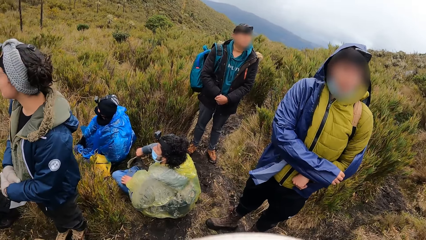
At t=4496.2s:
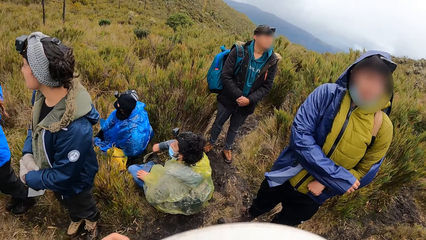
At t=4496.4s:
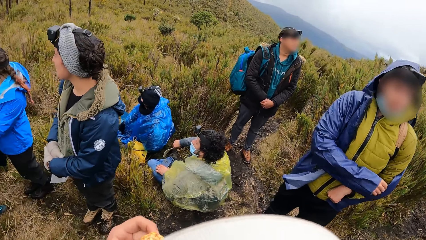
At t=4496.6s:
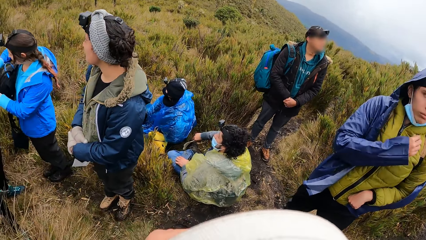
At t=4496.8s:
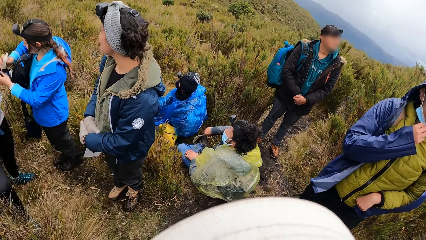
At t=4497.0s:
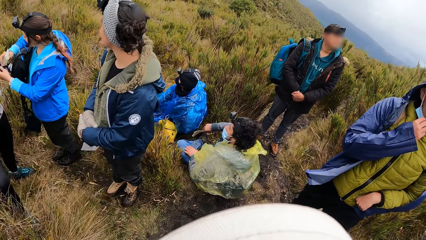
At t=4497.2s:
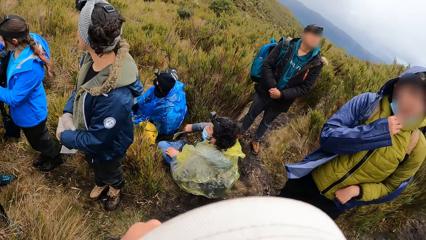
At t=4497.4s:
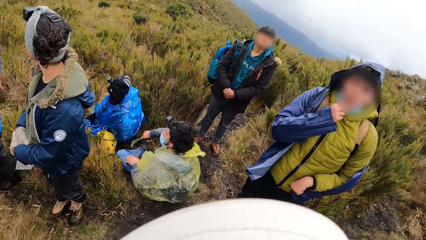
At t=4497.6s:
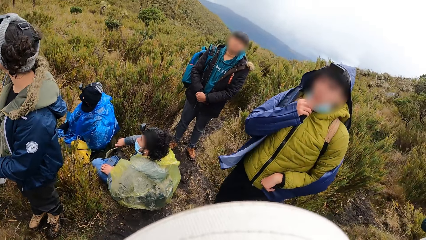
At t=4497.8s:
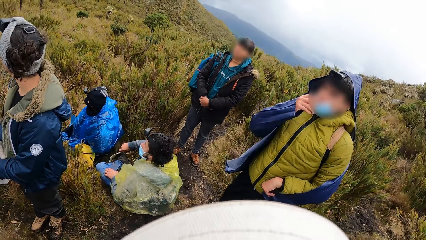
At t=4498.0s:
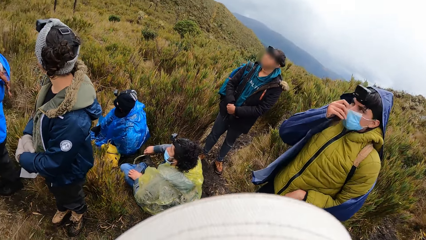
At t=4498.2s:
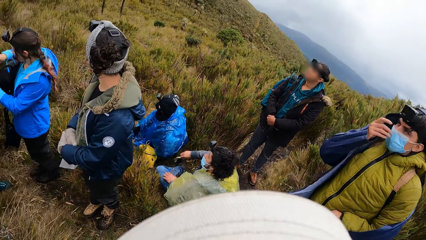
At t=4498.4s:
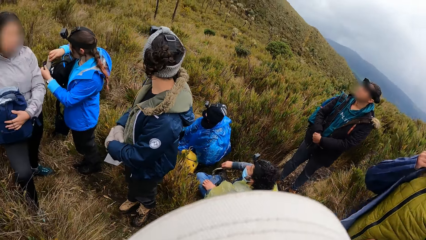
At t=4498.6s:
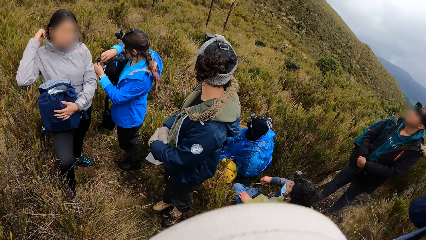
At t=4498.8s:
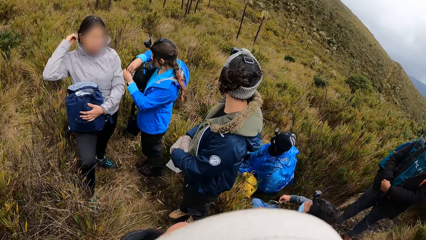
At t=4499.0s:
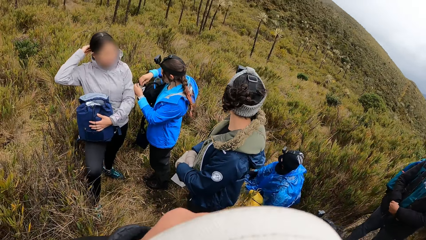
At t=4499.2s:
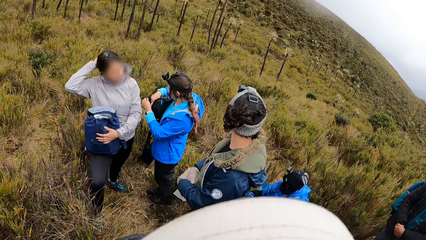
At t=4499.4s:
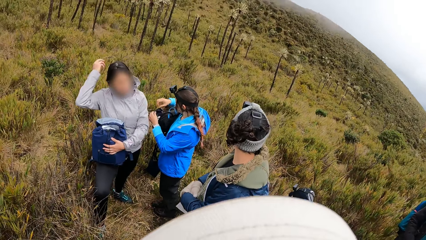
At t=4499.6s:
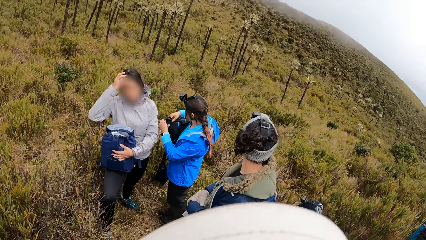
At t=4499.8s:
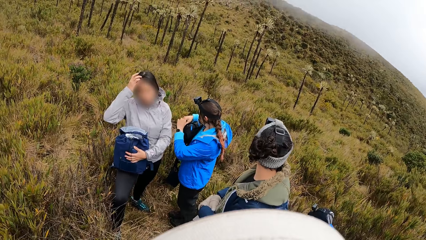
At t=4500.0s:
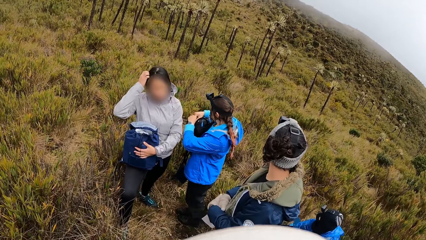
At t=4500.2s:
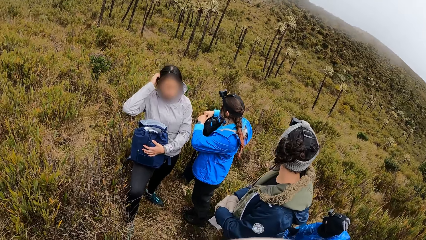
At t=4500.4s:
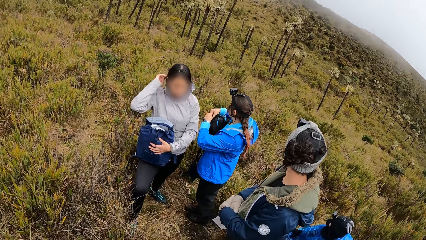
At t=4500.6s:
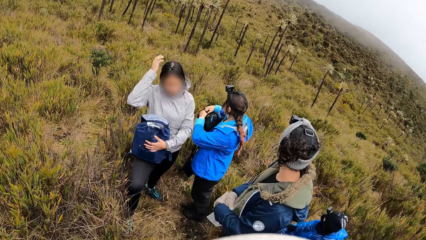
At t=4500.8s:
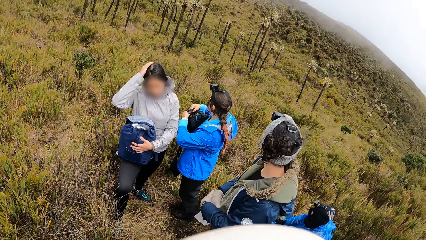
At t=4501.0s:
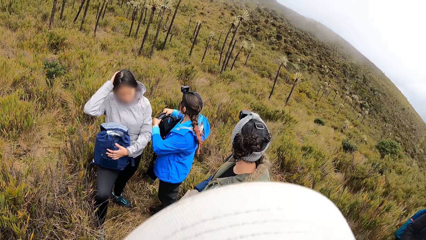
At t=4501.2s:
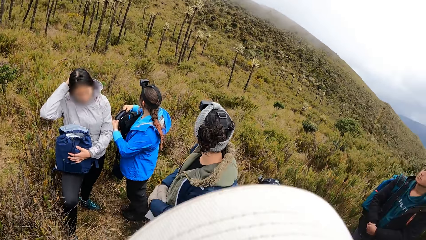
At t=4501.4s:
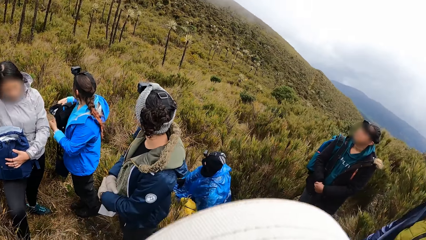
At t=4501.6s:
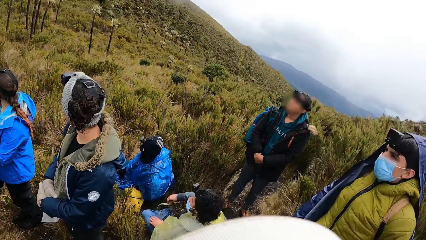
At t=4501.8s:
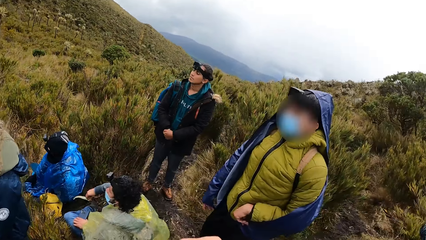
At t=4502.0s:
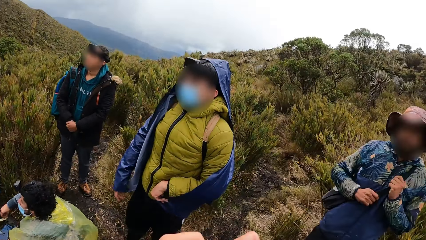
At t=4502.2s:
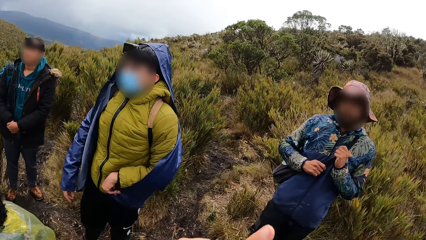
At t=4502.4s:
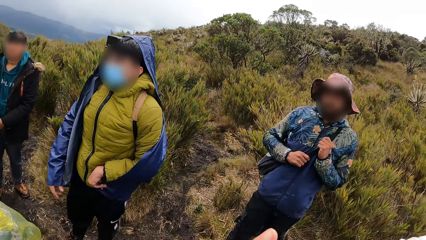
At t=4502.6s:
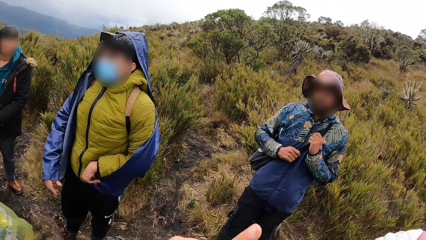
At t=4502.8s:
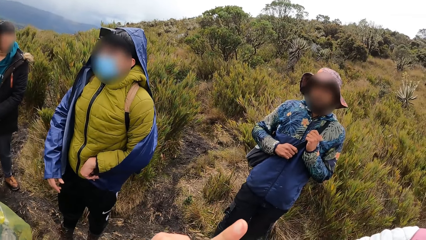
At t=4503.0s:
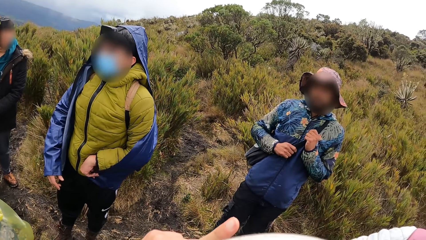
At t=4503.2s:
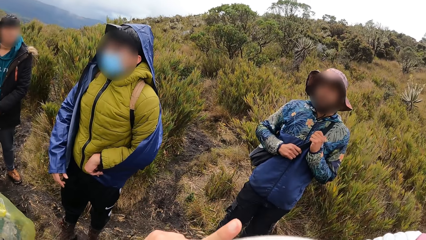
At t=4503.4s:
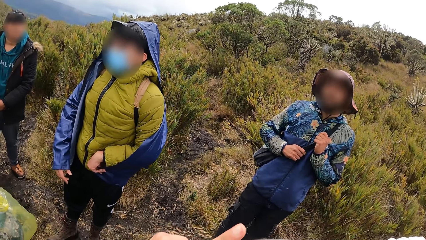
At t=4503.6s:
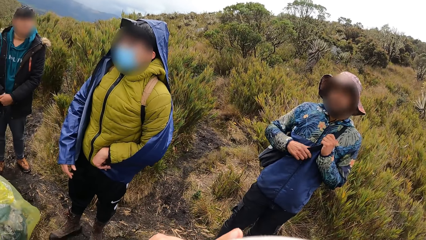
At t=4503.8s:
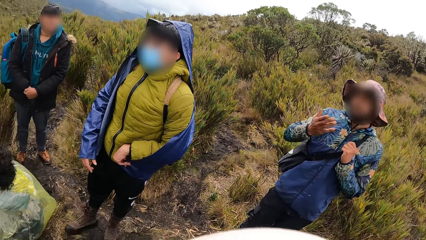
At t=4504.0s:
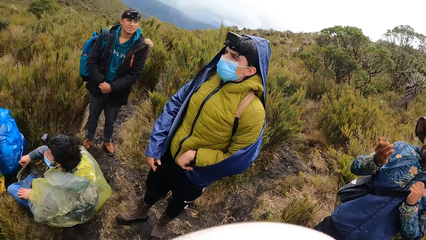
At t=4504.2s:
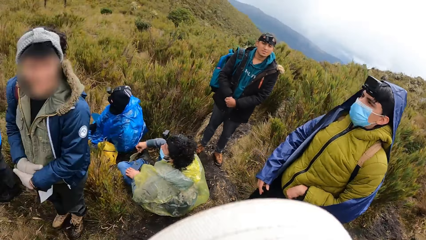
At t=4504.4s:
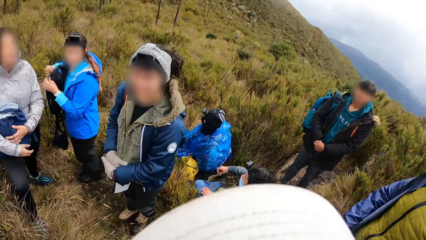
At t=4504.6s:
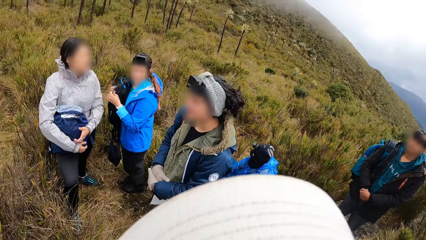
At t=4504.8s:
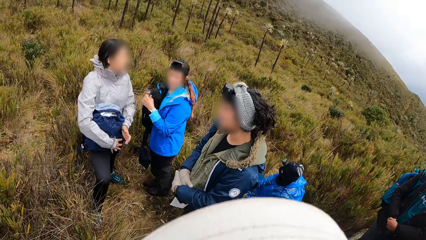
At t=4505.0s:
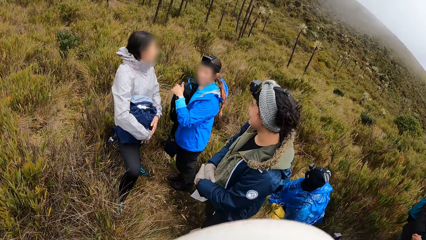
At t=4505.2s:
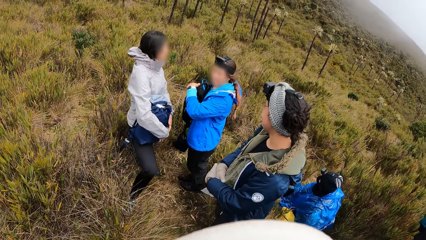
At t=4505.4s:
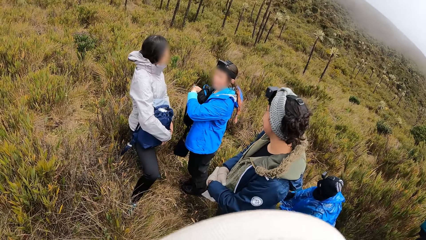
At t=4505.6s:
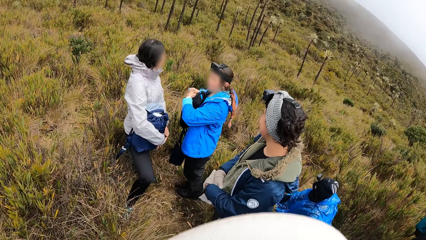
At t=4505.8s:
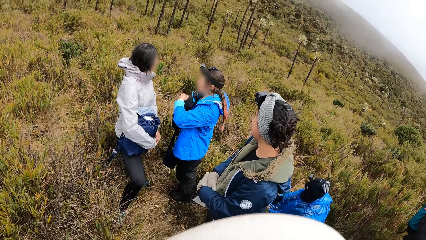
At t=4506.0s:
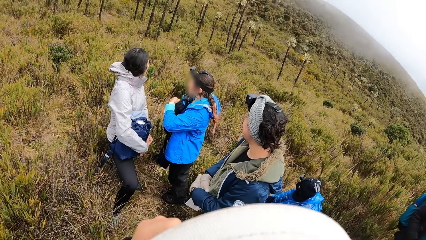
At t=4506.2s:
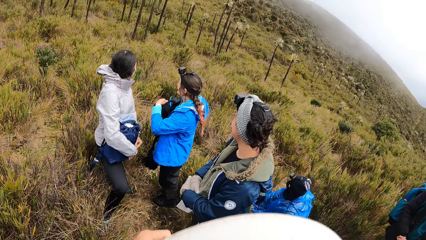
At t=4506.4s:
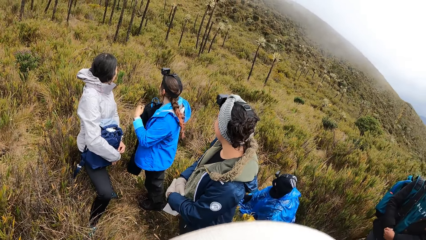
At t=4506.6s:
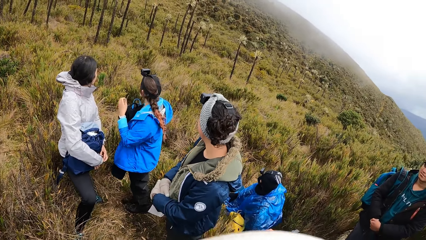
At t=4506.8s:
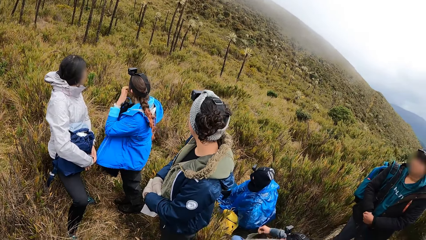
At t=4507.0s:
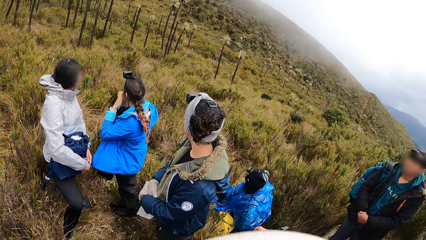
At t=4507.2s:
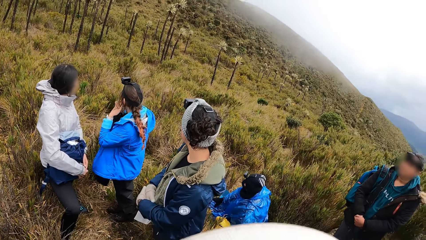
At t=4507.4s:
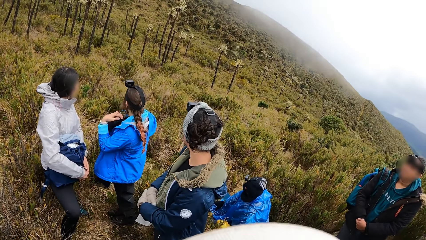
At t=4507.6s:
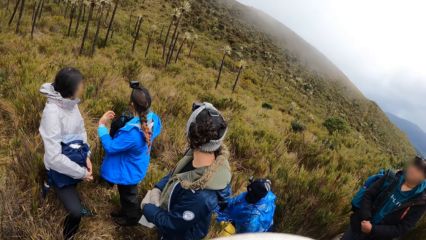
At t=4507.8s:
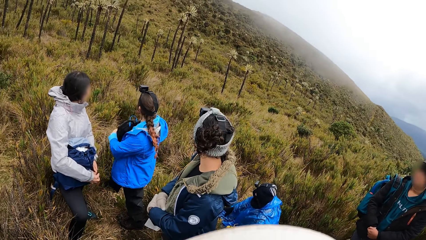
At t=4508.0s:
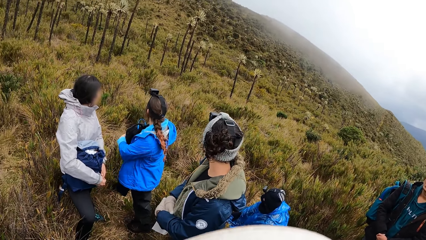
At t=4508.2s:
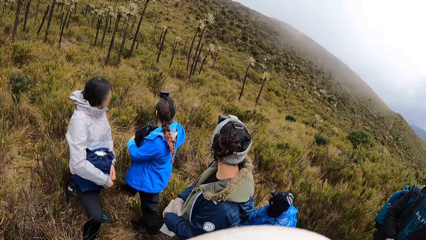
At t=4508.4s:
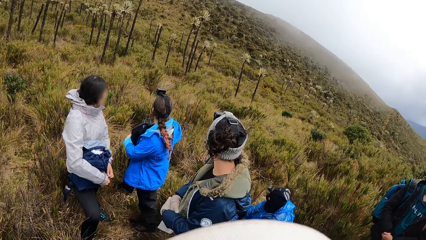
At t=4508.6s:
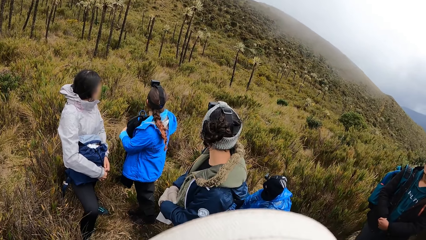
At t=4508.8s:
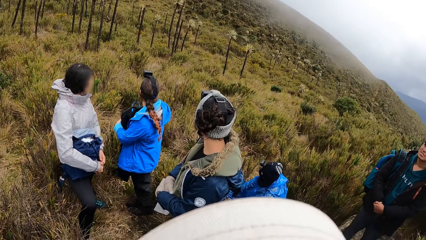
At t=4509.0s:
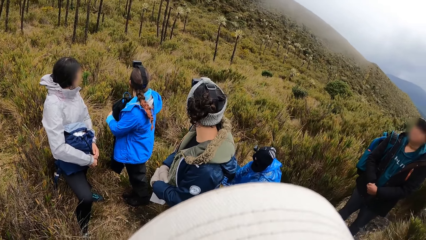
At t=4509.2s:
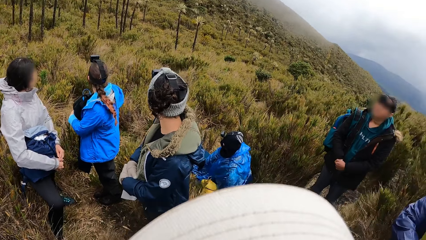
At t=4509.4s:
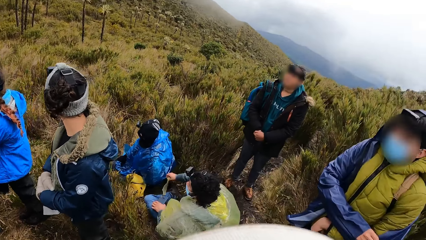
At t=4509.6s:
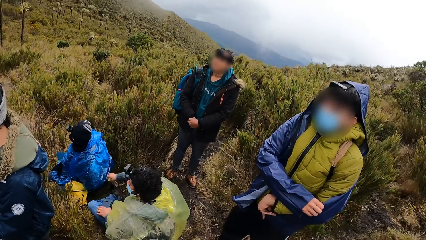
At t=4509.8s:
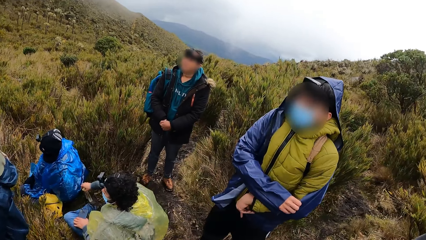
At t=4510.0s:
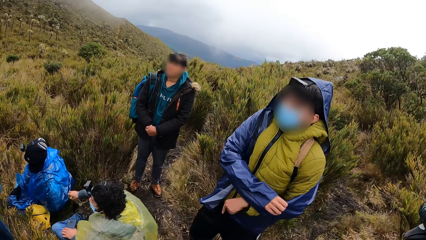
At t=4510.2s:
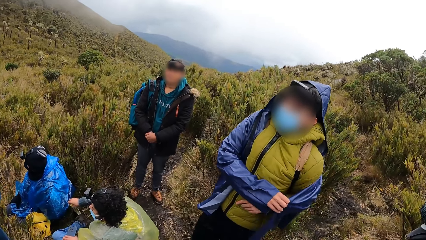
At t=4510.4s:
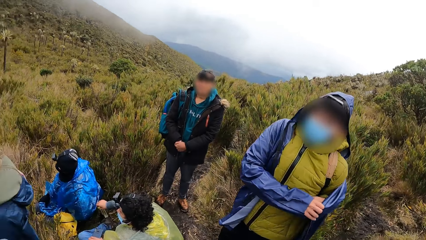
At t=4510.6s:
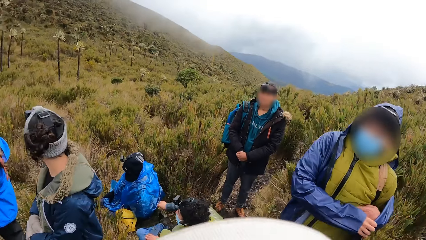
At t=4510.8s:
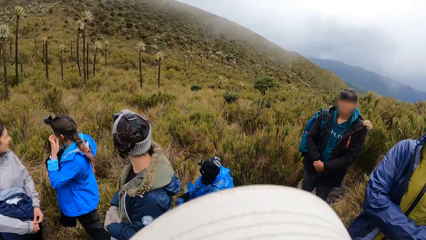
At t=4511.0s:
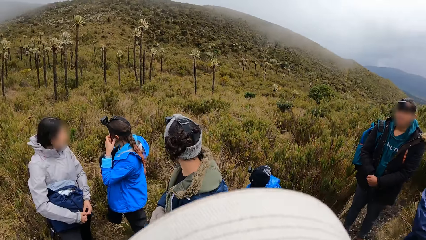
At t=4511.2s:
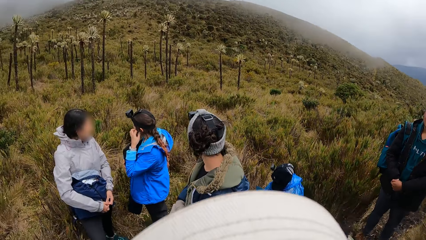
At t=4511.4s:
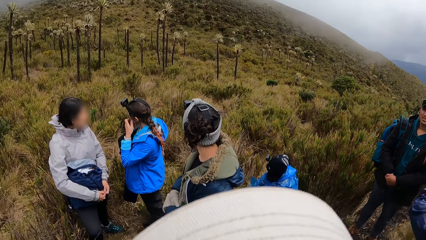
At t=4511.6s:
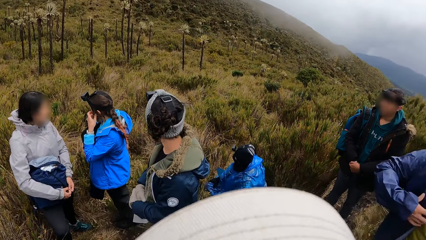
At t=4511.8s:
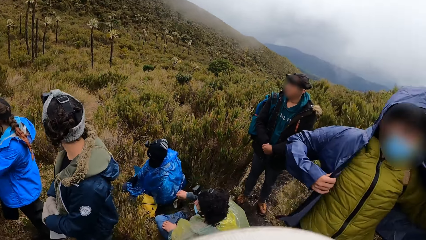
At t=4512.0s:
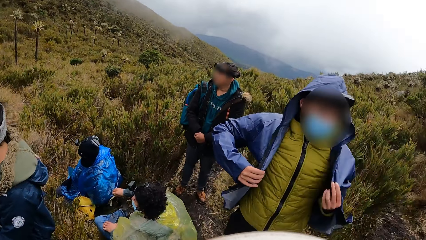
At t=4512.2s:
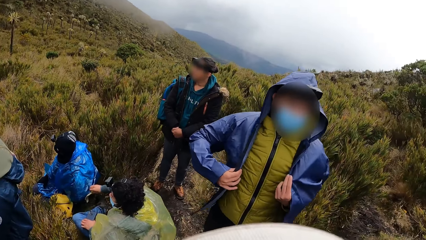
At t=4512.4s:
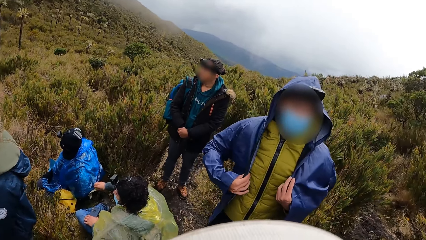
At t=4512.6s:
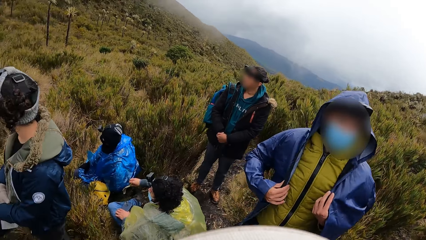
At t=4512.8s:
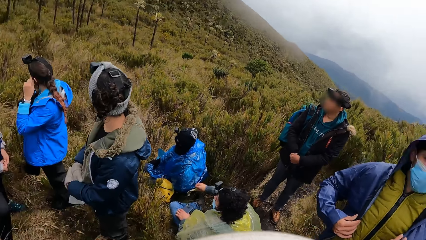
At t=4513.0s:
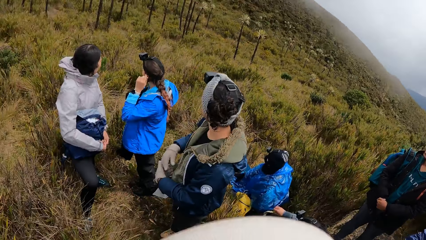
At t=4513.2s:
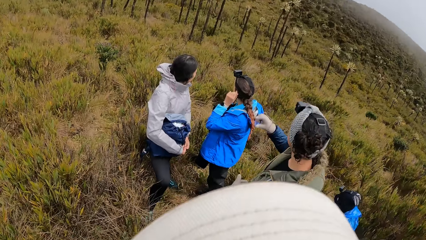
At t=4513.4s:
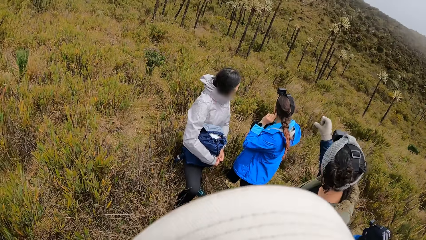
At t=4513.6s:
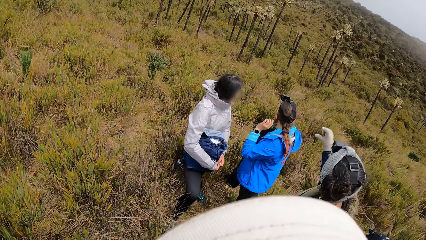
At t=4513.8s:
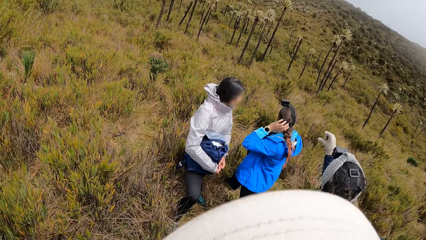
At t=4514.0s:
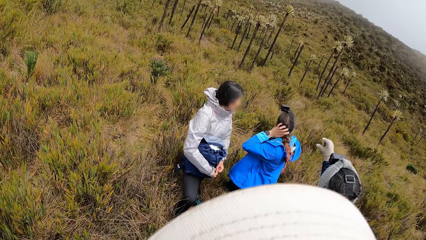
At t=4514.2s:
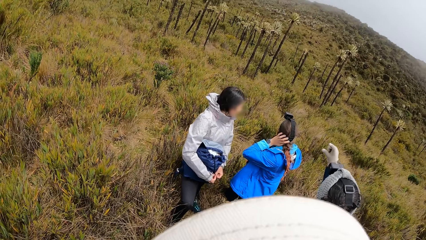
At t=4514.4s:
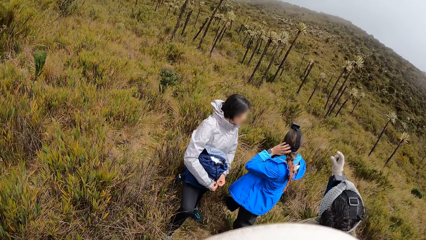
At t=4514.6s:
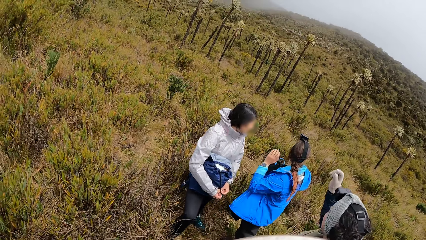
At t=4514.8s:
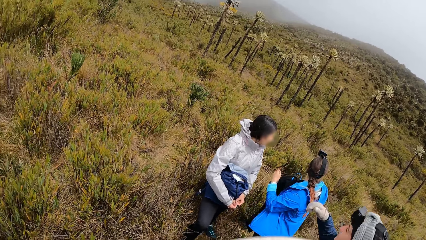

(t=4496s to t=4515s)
The camera wearer looks at a person. They interact with a man. The man interacts with the camera wearer. The camera wearer looks at another man.
